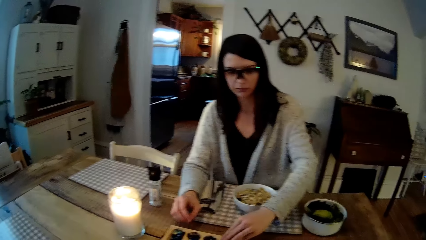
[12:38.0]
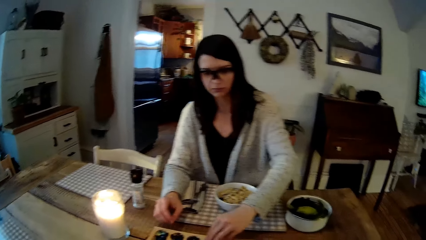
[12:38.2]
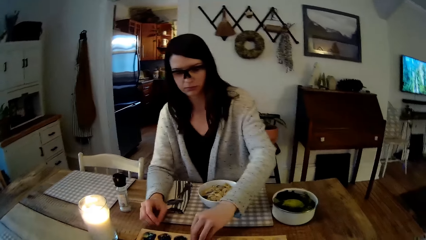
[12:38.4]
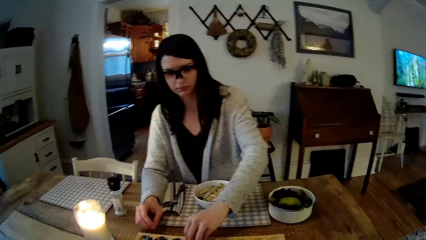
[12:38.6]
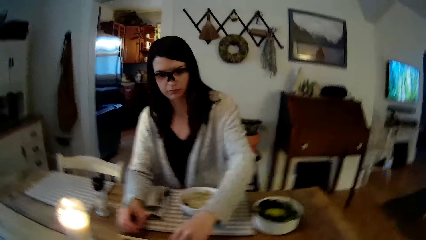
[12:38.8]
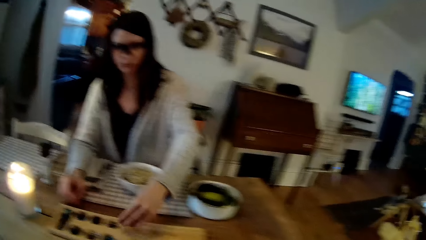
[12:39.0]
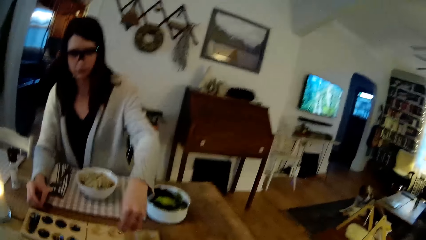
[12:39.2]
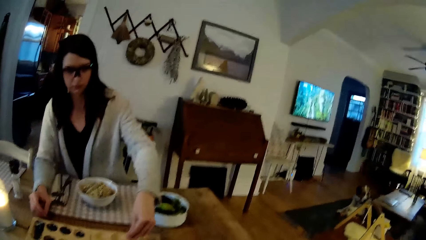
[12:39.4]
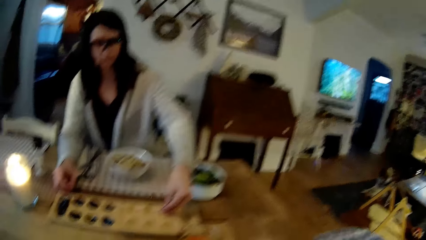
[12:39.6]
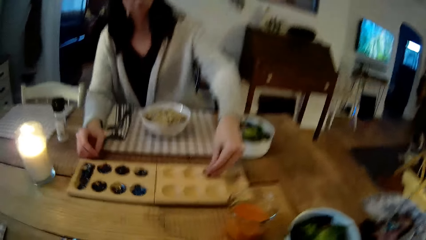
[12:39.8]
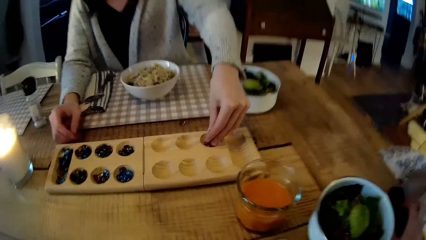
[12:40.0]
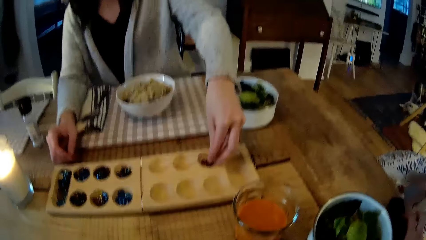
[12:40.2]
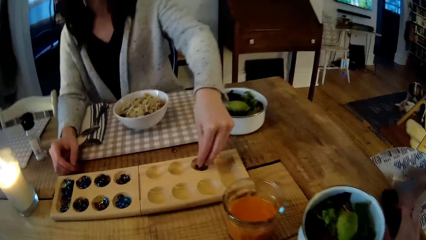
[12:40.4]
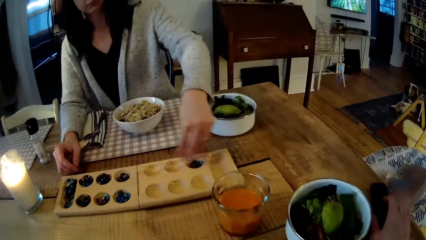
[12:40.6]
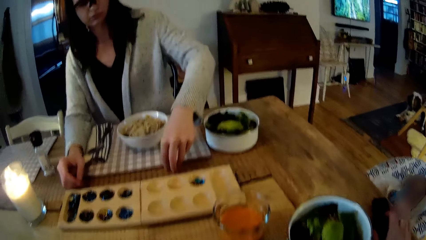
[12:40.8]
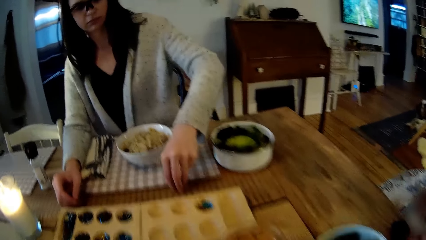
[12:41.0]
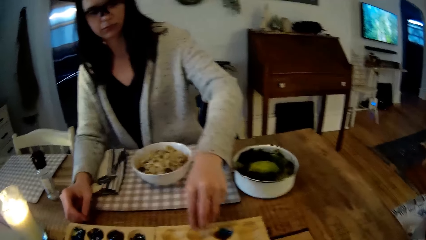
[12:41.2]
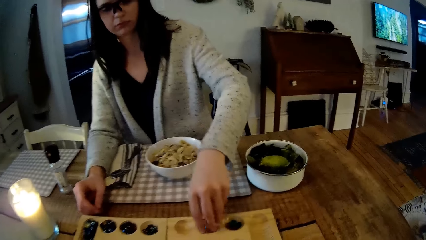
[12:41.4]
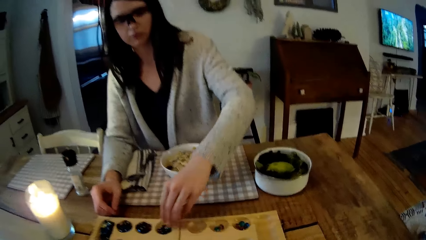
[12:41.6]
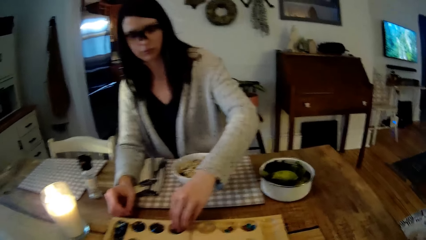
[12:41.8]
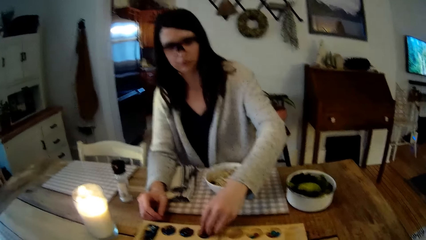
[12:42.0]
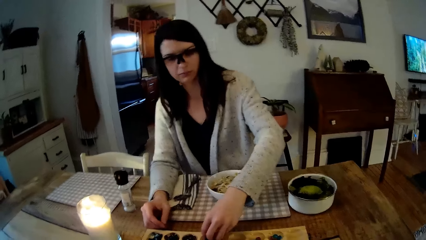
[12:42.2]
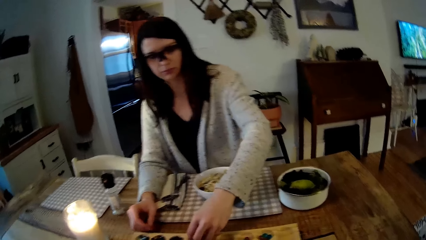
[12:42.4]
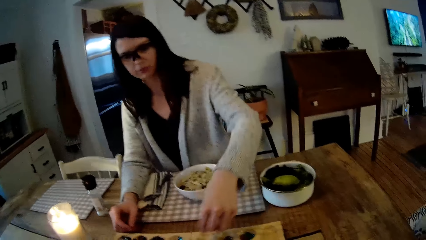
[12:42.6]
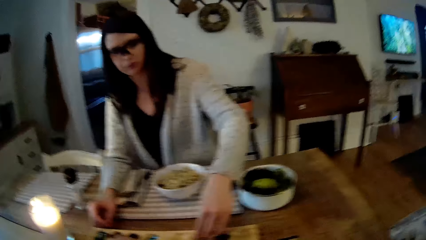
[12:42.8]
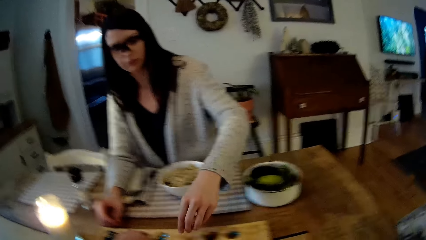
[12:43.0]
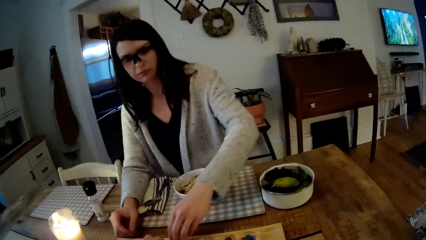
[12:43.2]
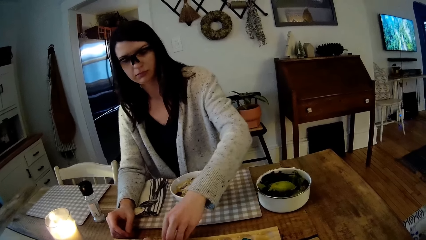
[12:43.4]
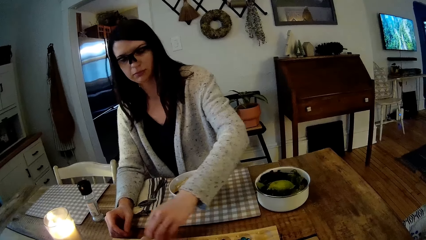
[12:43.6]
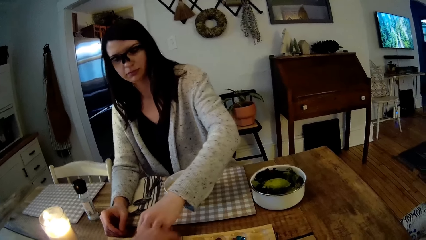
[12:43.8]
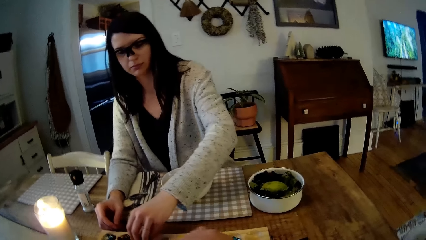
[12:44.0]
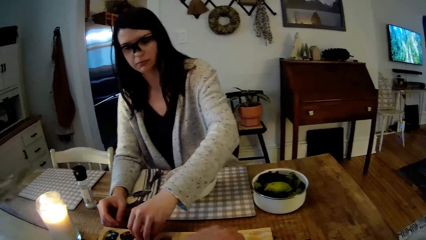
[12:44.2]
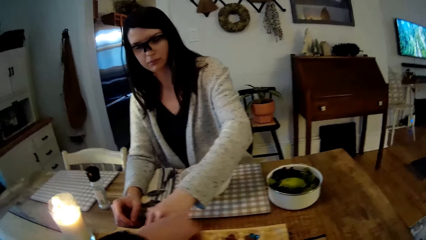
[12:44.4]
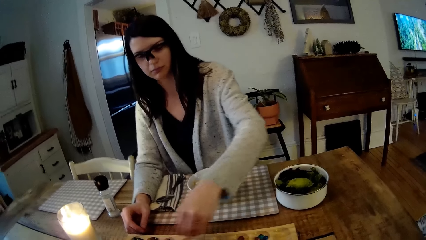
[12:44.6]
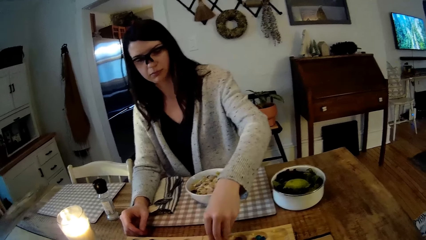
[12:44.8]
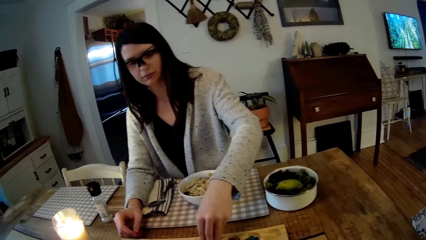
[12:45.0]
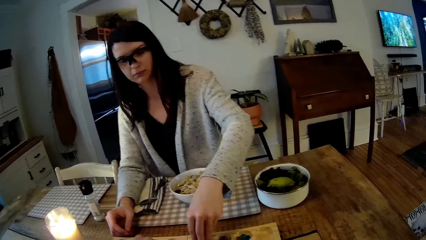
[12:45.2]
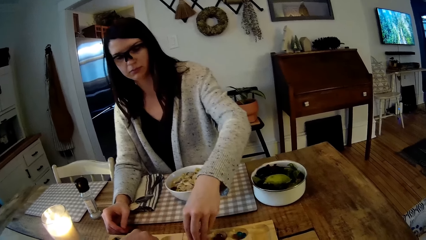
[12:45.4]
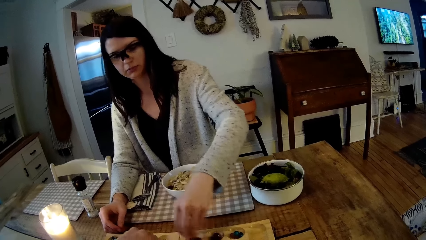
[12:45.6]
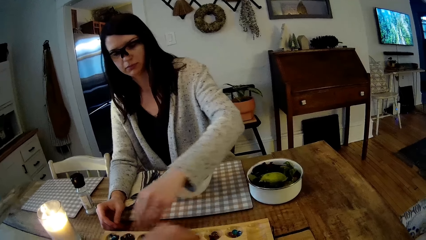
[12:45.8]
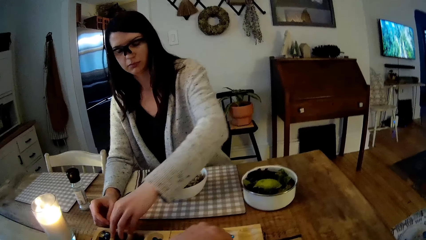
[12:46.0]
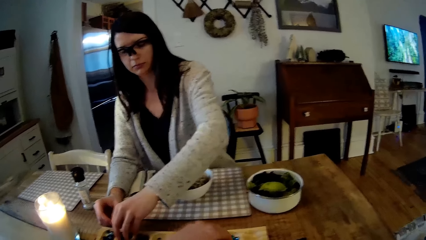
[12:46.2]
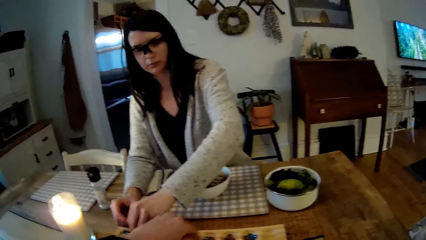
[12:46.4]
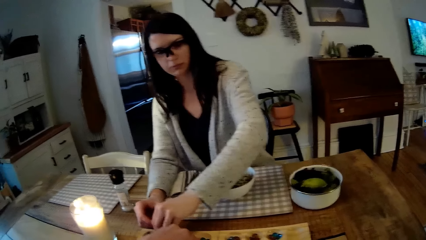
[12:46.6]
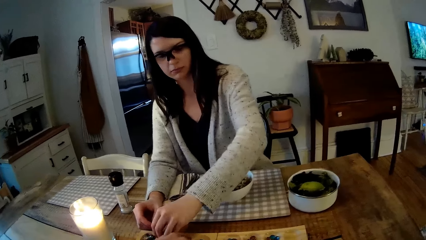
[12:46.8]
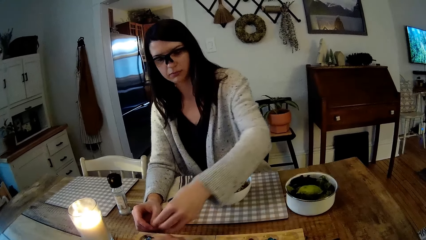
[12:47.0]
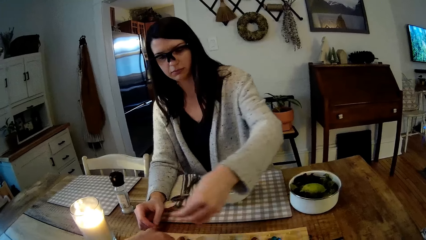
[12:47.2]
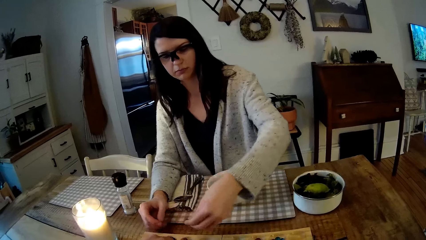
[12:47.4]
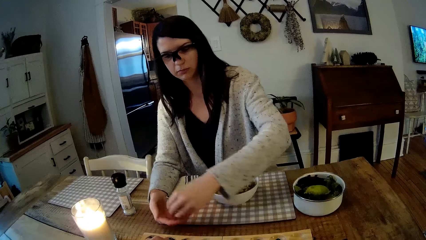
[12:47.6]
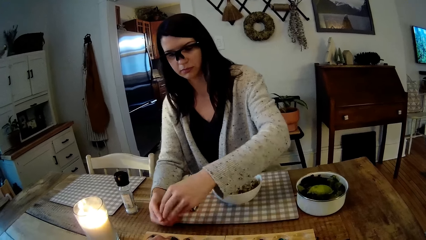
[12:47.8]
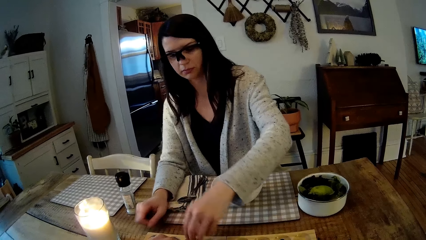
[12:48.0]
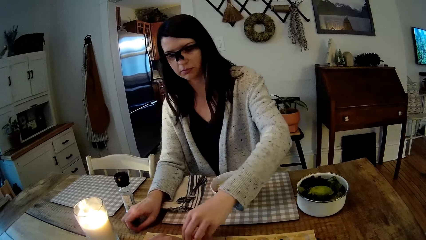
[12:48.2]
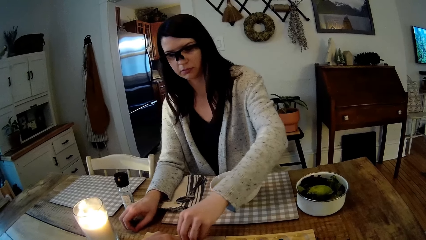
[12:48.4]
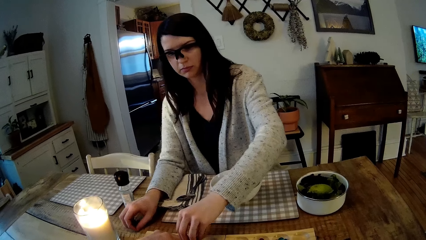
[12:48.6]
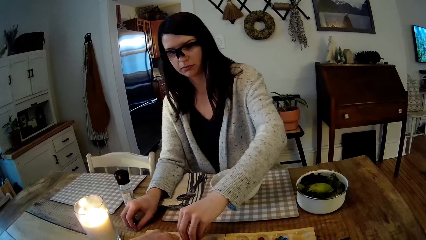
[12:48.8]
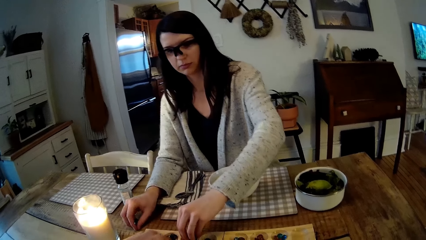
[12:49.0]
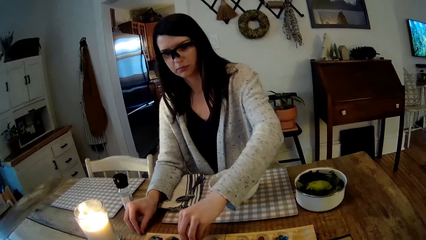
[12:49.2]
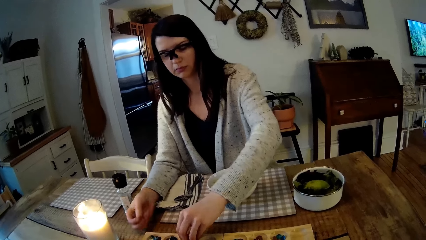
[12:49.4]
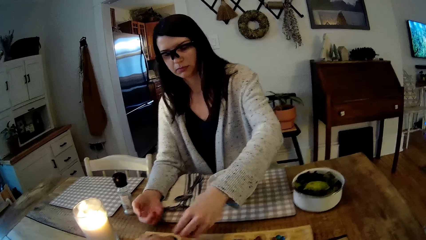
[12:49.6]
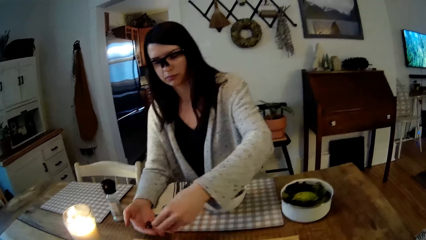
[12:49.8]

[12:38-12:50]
The camera wearer plays the bao game with the woman. The woman picks up some playing stones from a Mancala board with her left hand and drops the playing stones into the Mancala board hole with her left hand. The woman picks up some playing stones from the Mancala board with her left hand and drops the playing stones into the Mancala board hole with her left hand. The camera wearer converses with the woman. The woman places a playing stone from her left hand on her right hand and drops the playing stone on her right hand on the table.

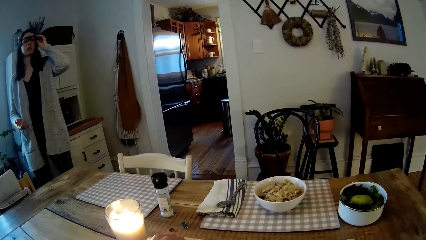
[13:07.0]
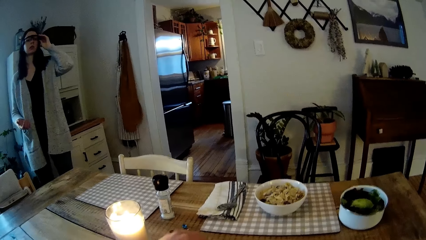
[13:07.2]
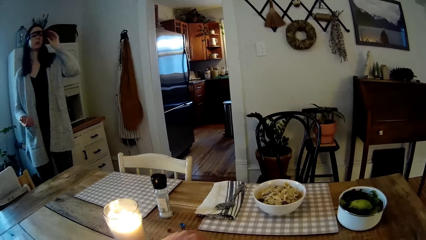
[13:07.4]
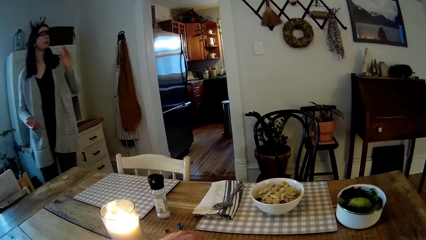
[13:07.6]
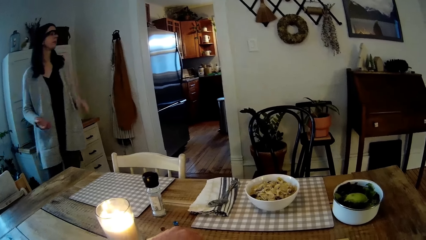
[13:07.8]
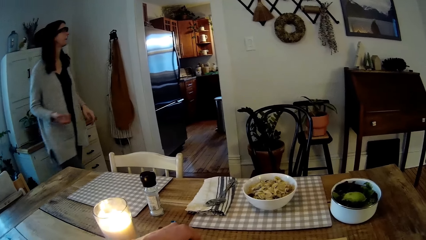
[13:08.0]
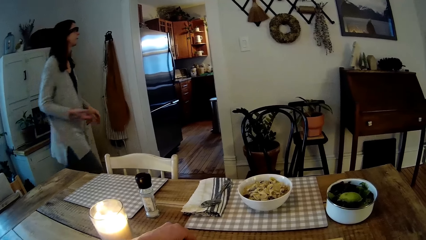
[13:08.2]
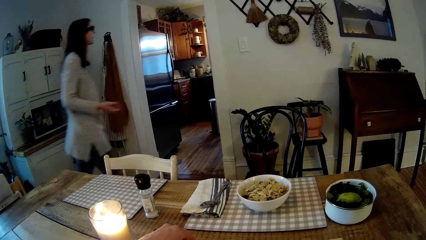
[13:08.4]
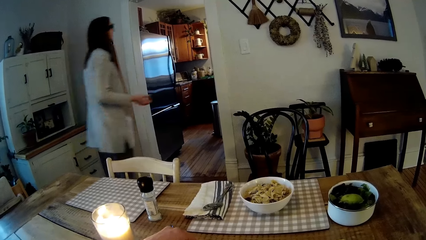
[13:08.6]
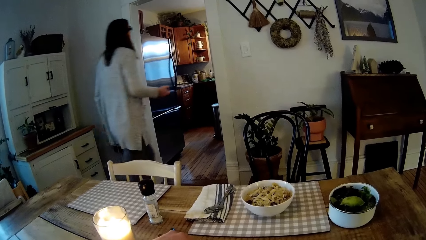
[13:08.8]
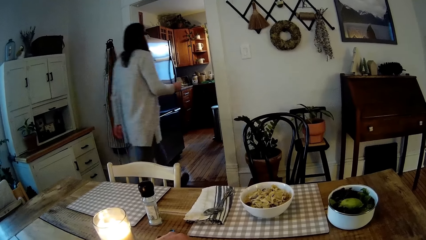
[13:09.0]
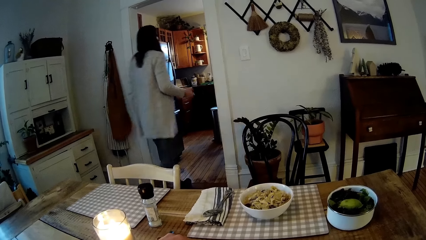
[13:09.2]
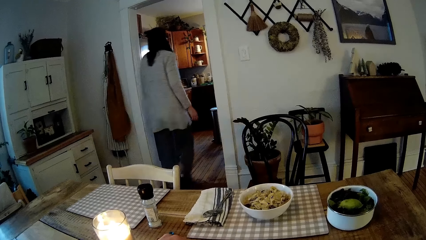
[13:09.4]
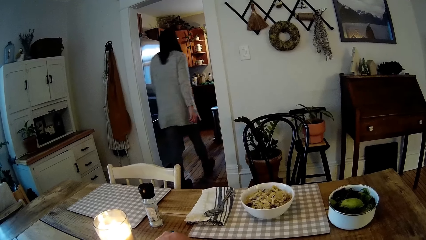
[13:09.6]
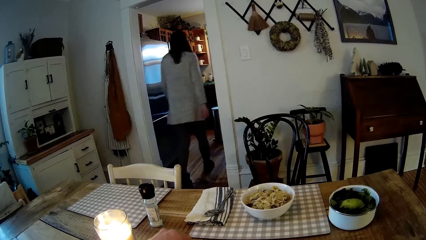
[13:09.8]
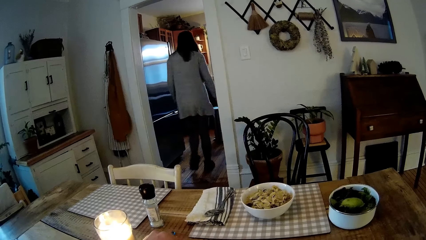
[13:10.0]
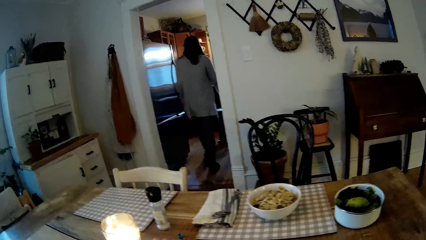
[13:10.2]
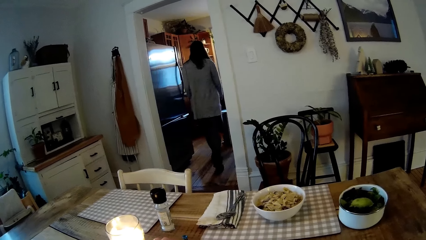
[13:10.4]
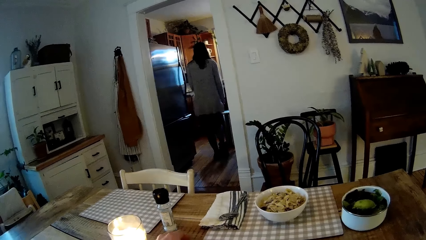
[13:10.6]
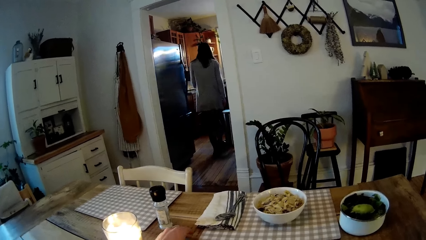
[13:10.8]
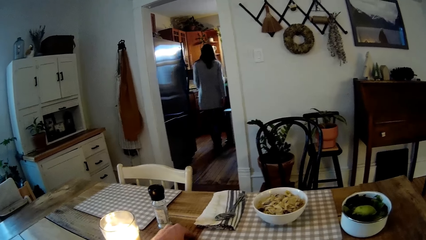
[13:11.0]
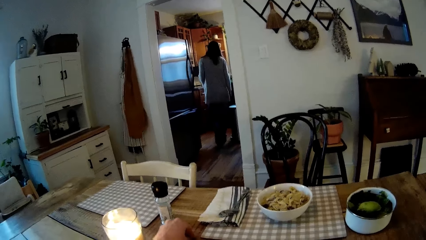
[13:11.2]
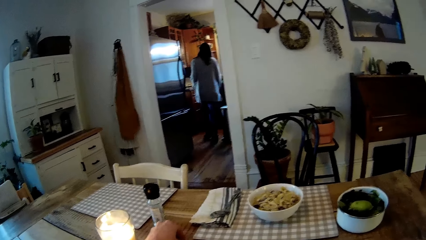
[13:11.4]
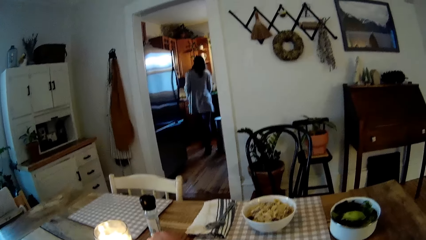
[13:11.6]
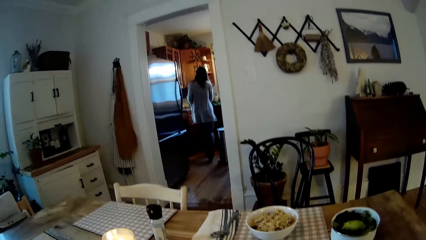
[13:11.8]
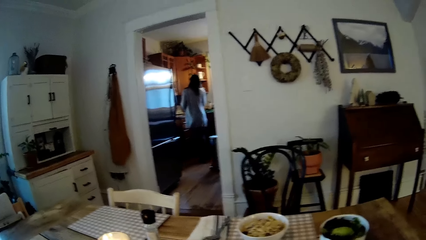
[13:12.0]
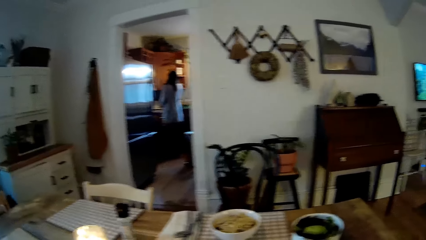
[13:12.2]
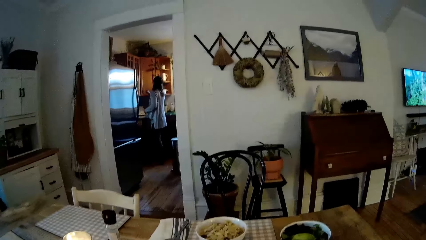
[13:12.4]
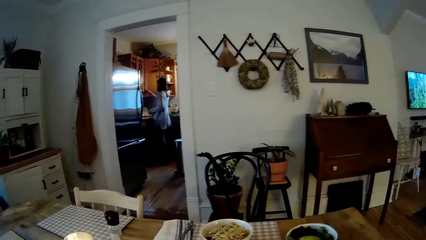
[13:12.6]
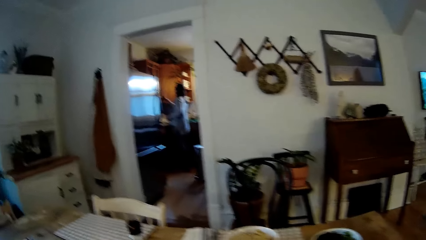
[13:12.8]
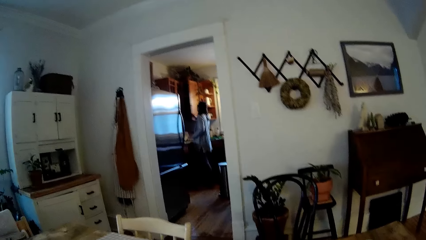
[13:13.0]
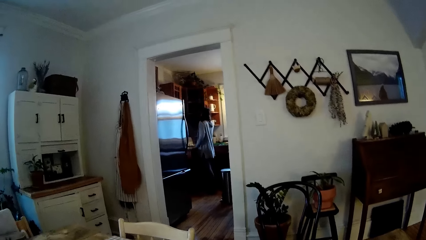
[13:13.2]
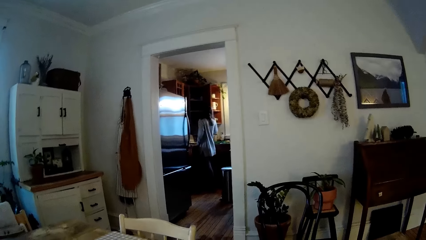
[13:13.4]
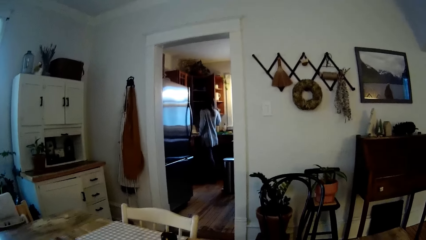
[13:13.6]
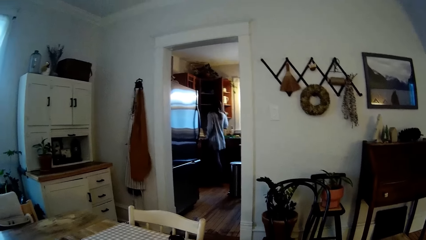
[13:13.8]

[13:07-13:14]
The woman walks into the kitchen from the dining room. The camera wearer converses with the woman. The woman opens a cabinet with her right hand and checks in the cabinet.
